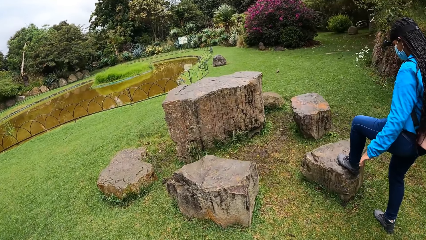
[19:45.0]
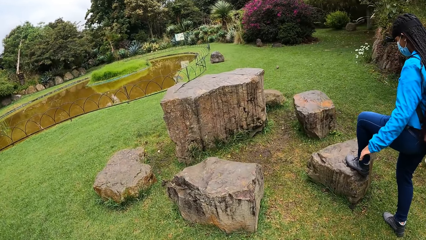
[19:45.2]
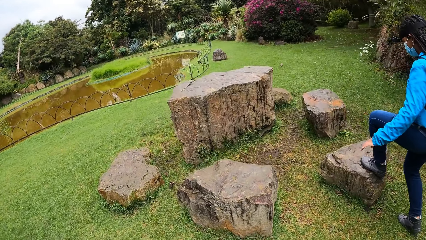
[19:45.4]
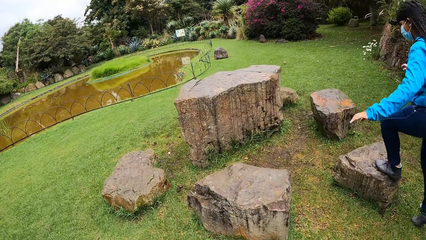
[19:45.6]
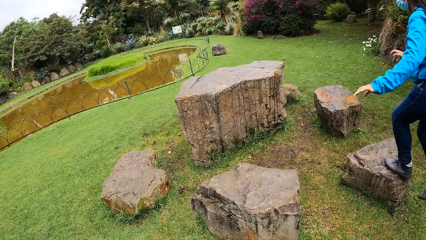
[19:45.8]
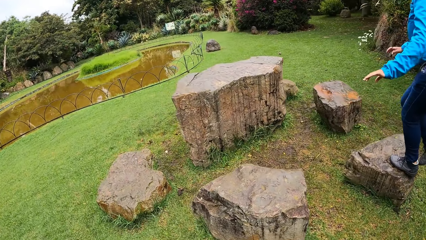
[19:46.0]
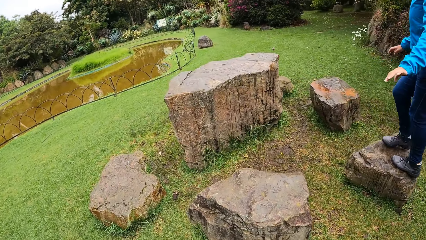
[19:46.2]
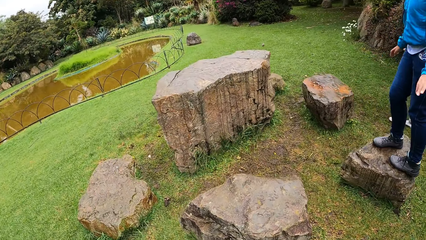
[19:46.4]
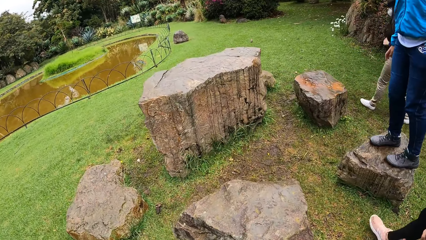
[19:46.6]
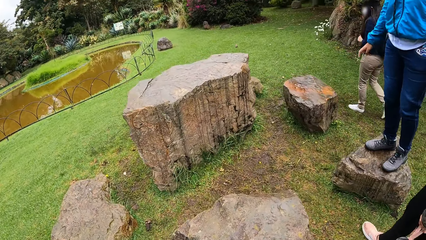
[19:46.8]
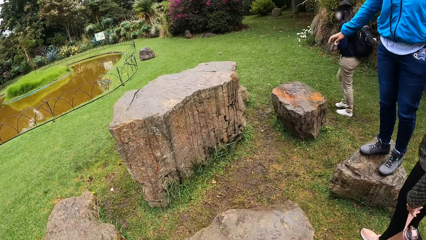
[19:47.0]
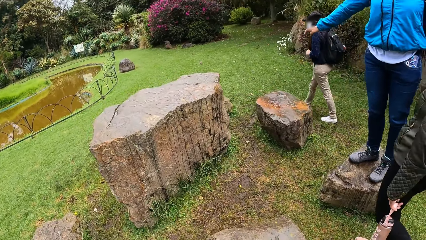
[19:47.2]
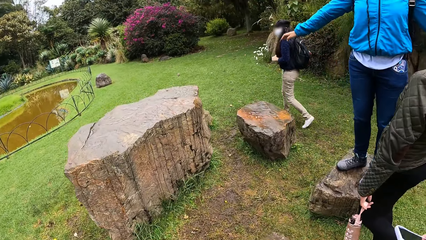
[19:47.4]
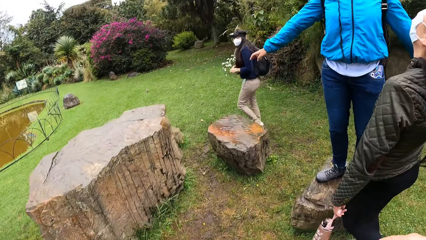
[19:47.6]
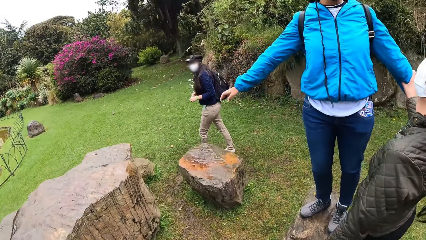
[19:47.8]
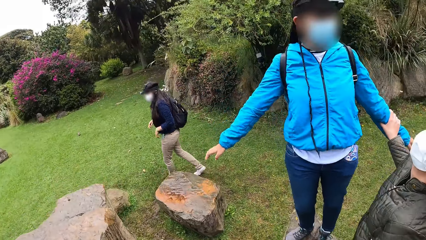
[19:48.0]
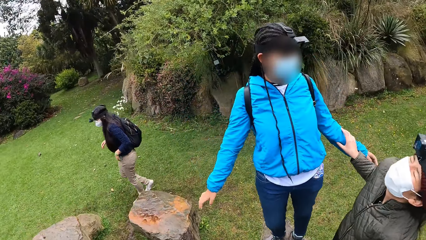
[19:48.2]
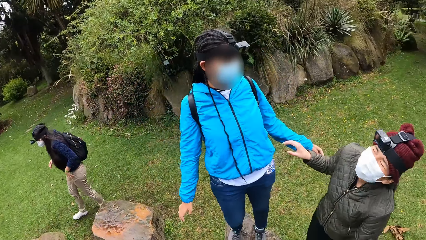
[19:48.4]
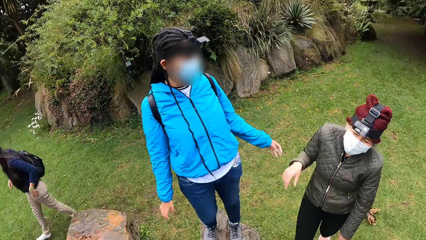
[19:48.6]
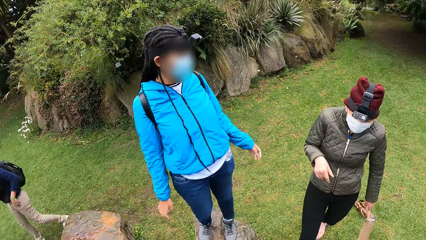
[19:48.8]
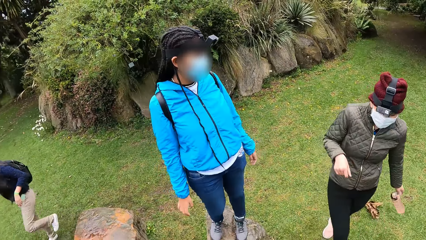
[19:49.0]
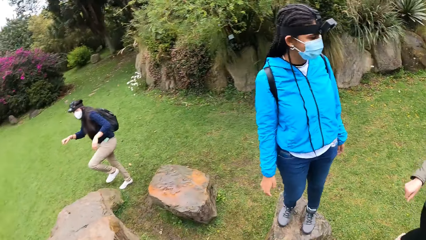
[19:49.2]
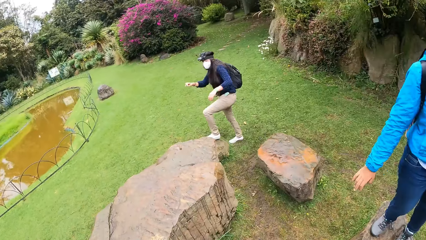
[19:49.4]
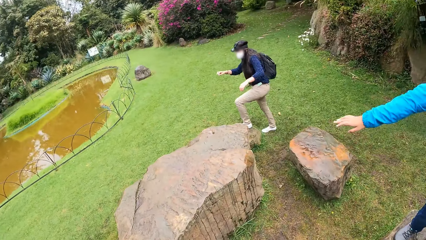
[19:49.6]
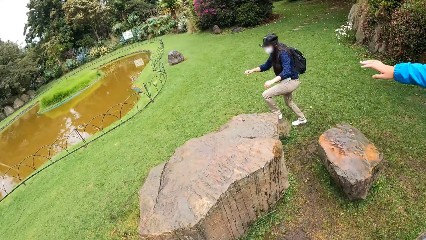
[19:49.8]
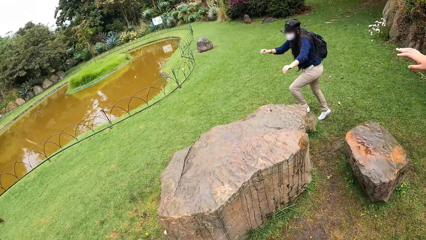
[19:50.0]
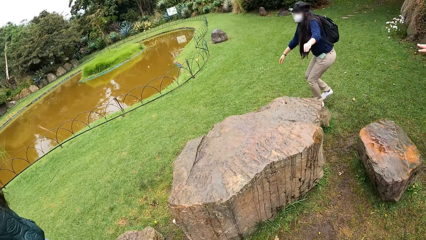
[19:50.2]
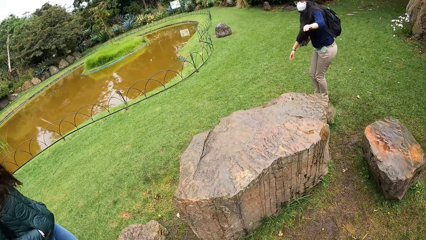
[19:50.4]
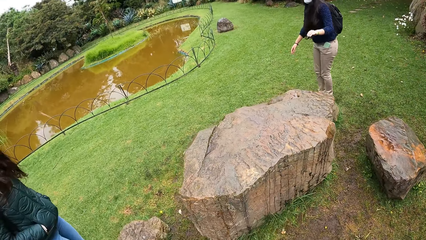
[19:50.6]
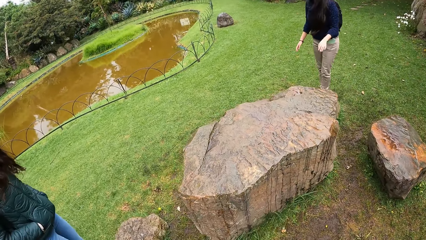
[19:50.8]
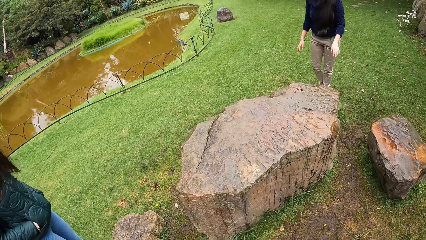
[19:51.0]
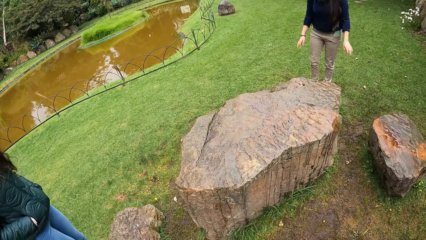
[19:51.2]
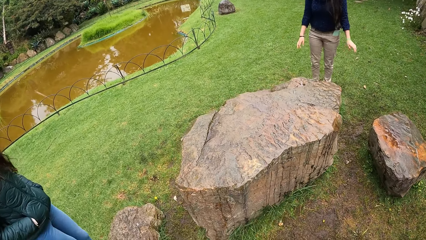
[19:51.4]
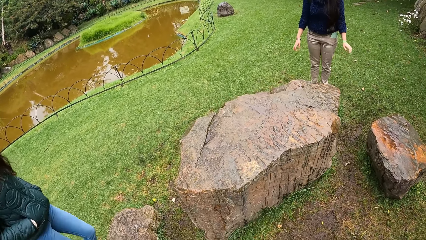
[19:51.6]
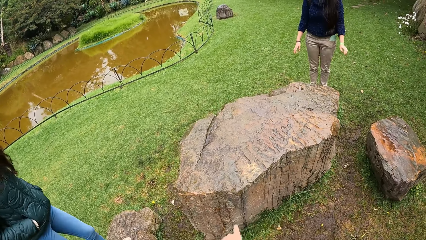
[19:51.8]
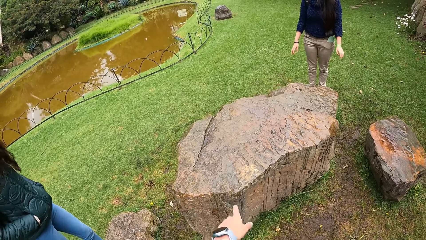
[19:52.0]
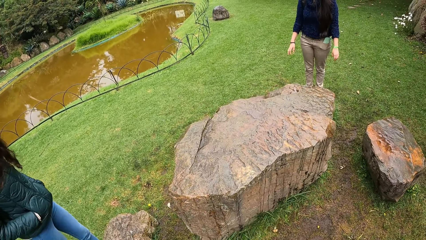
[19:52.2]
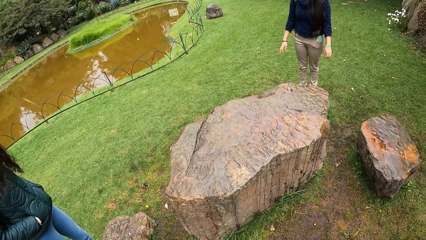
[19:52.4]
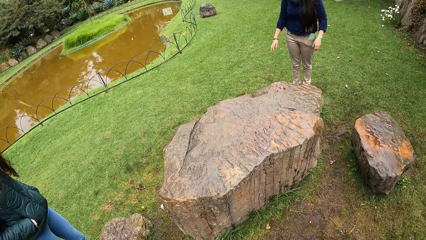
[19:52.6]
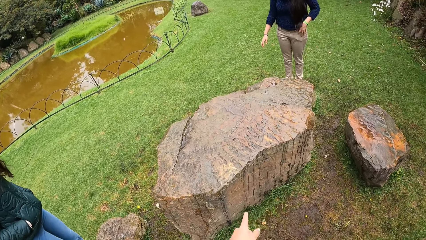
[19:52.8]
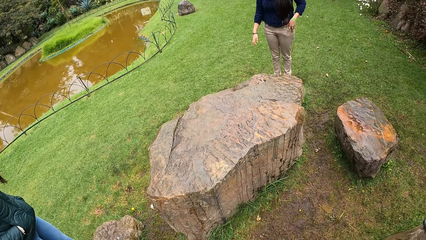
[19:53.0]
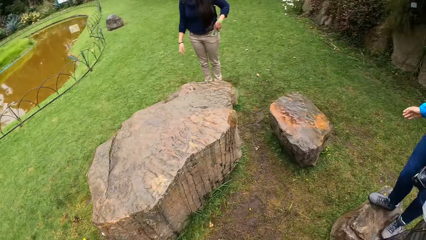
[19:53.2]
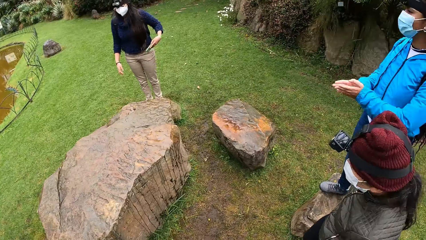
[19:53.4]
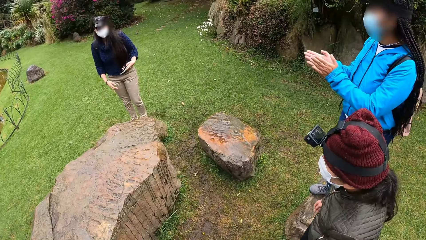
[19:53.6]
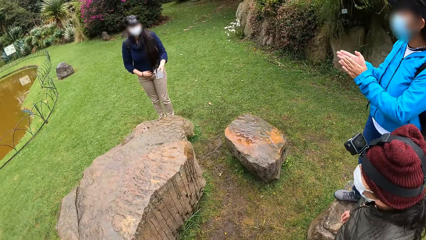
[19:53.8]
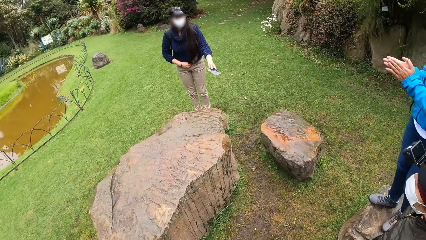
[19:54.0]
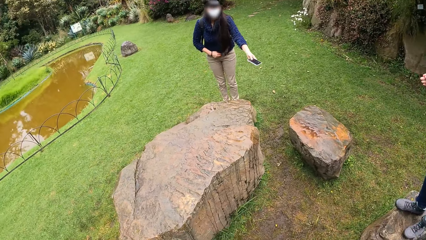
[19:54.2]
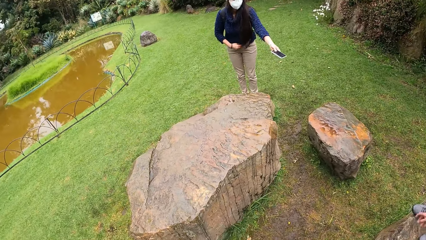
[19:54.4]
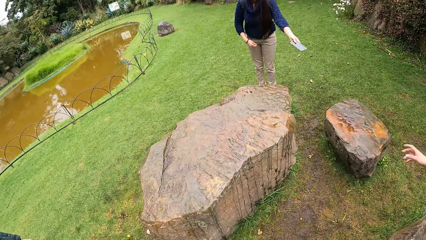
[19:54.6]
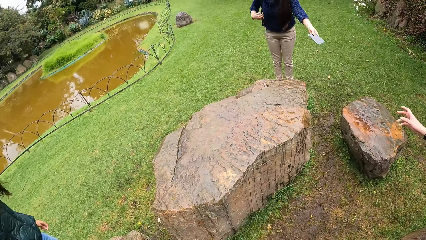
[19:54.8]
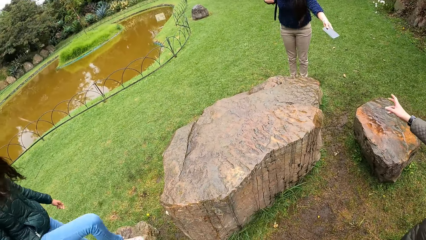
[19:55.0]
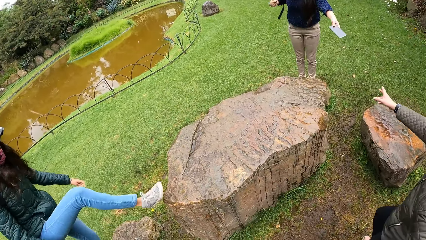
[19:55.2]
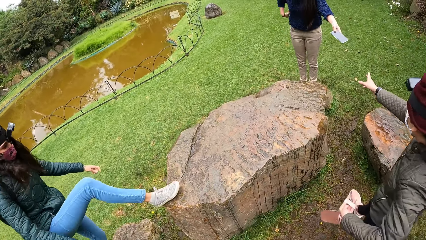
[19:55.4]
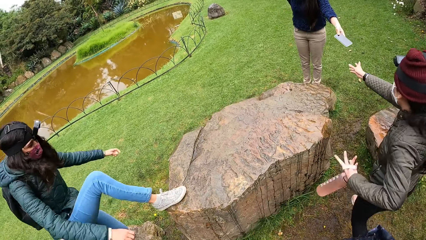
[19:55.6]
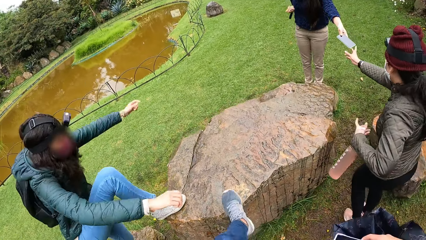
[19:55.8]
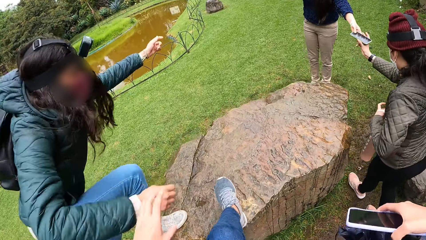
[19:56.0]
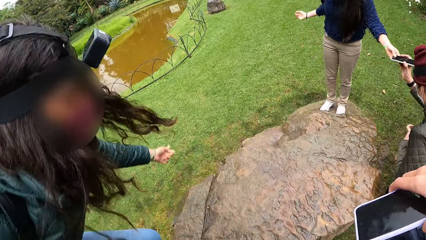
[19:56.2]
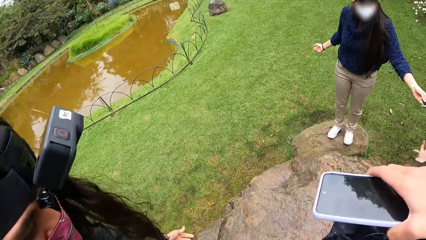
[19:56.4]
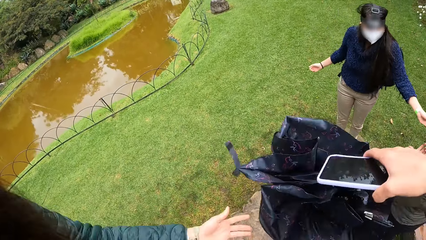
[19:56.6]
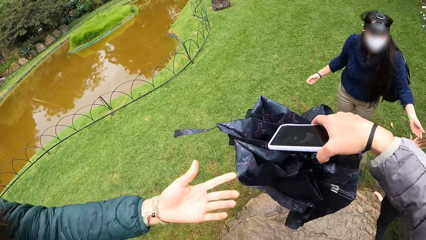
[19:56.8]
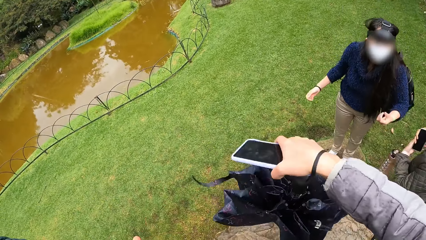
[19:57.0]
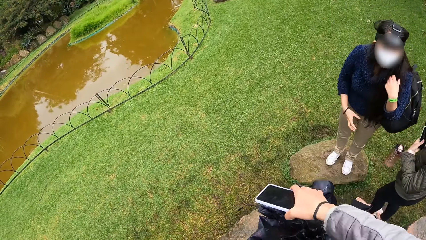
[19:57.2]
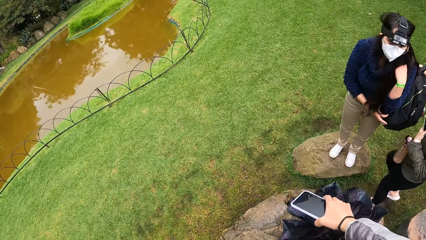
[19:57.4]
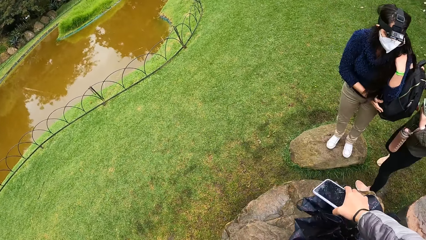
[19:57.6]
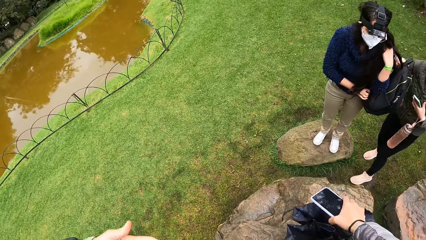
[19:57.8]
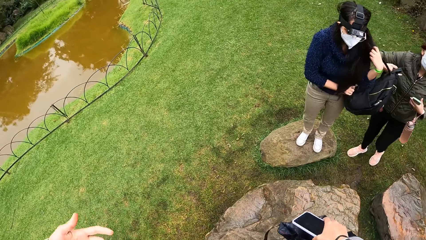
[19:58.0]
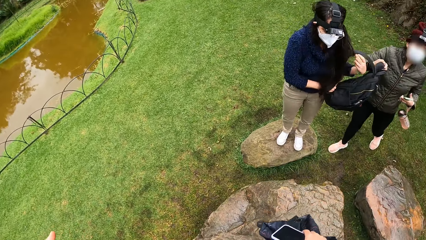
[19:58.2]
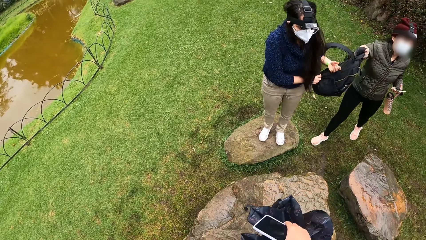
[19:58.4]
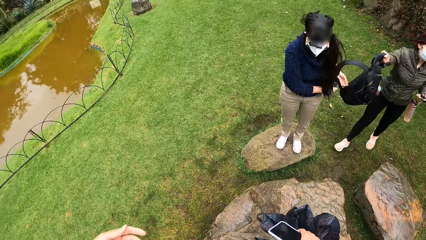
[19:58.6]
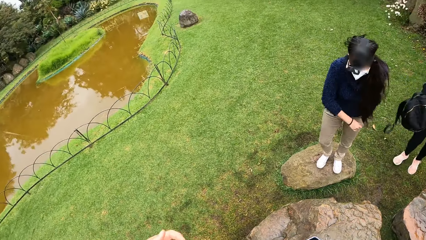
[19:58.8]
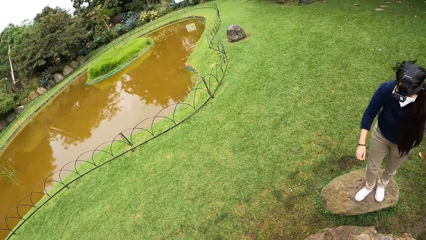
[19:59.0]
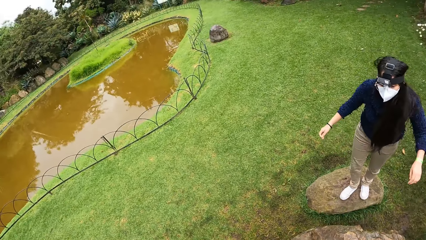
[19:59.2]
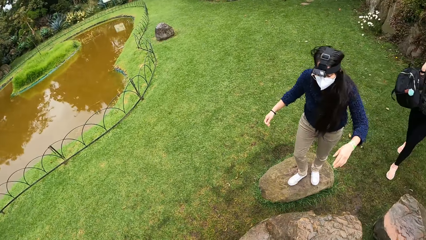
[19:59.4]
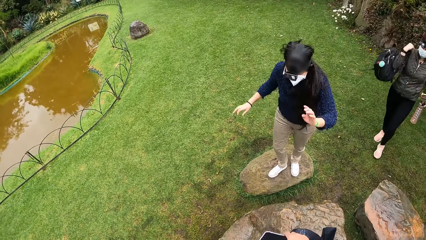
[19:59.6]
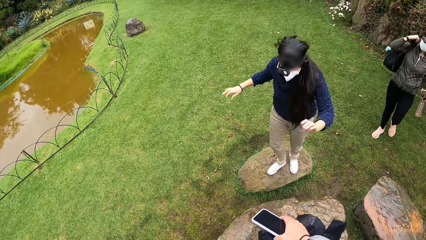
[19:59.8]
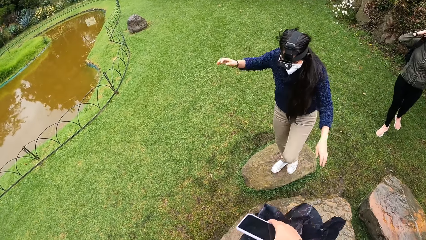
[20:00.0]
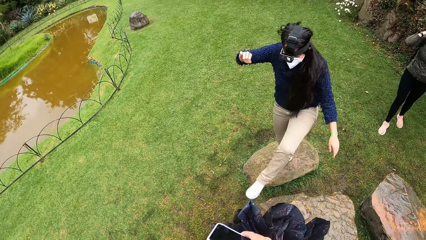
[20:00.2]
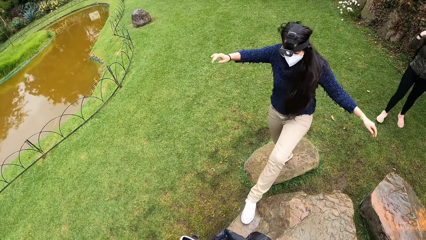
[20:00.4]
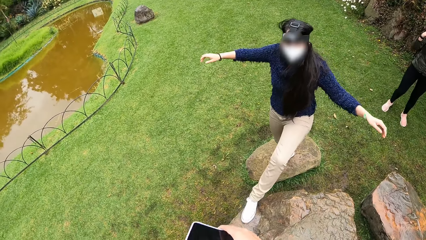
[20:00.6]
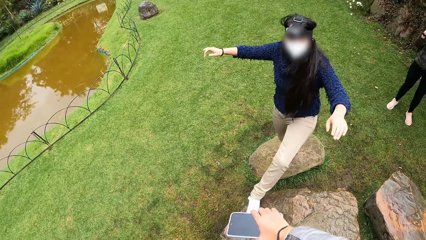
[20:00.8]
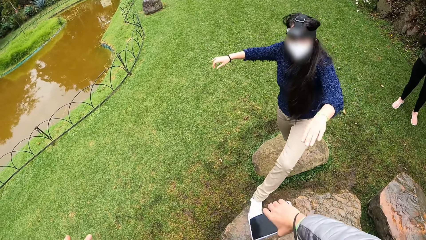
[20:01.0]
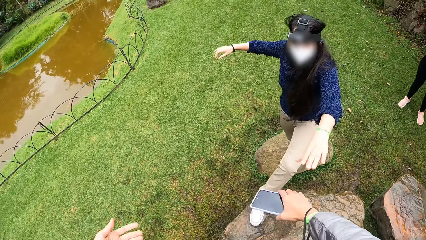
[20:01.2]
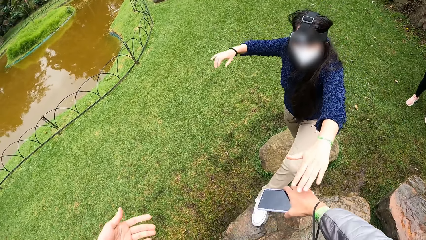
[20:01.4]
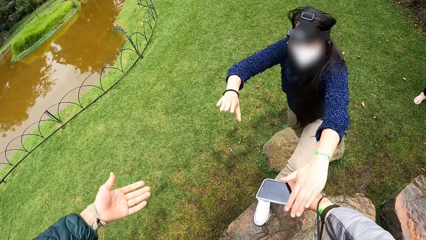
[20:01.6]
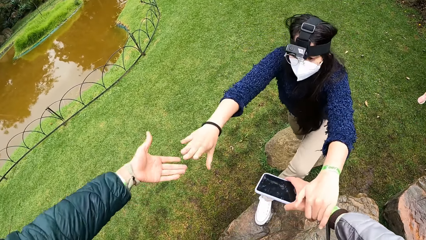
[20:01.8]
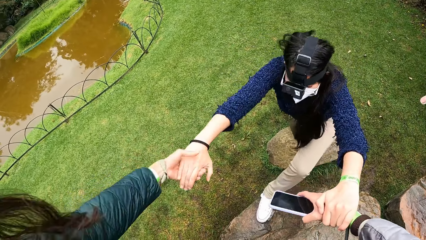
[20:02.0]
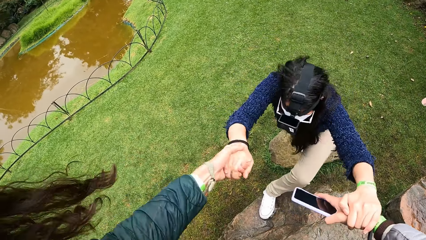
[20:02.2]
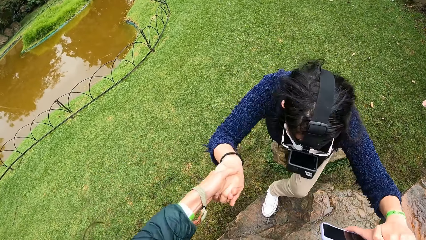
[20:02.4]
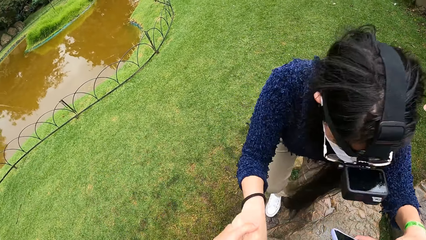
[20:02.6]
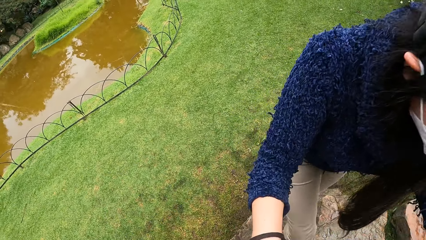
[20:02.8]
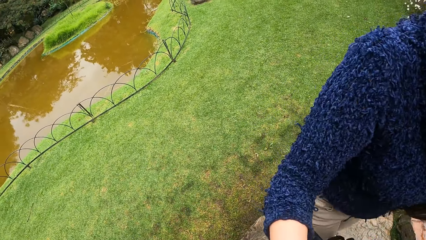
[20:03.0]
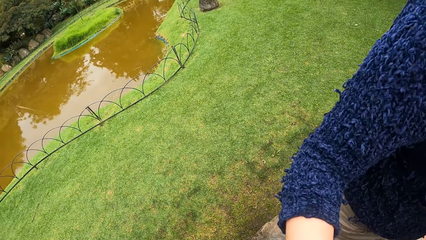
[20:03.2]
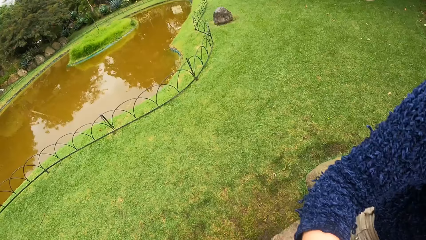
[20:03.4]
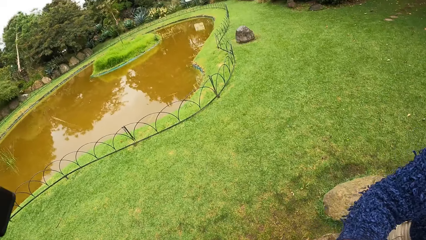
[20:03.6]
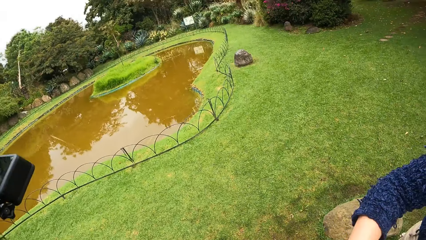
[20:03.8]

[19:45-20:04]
A woman climbs a rock. Another woman climbs a rock. The camera wearer looks around the compound. The second woman removes a phone from the pocket of her trousers with her left hand. The first woman claps her hands. The second woman removes a backpack from her back with her right hand. A third woman climbs a rock. The camera wearer climbs the rock. The second woman passes the phone to a fourth woman with her left hand. The camera wearer joins hands with a woman. The fourth woman collects the backpack from the second woman. The fourth woman slings the backpack in her right hand on her back. The second woman places her left leg on the rock. The second woman holds the right hand of the camera wearer with her left hand. The third woman grabs the right hand of the second woman with her left hand. The camera wearer and the third woman pull the second woman up the rock with their hands.
